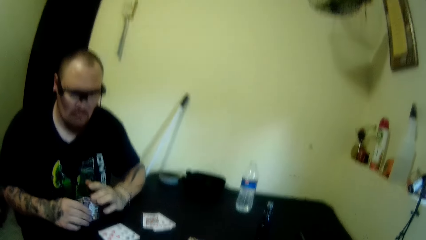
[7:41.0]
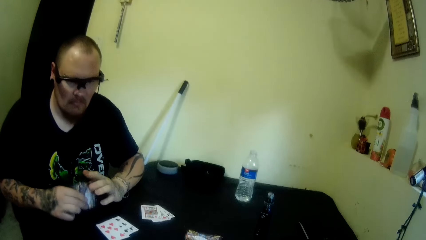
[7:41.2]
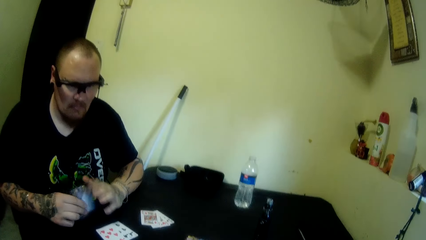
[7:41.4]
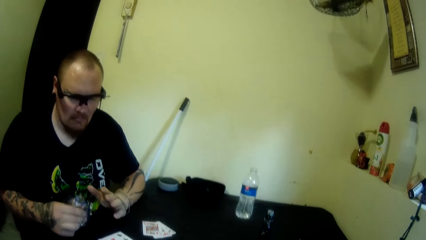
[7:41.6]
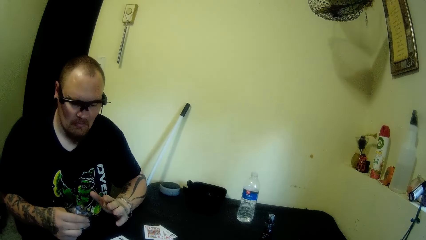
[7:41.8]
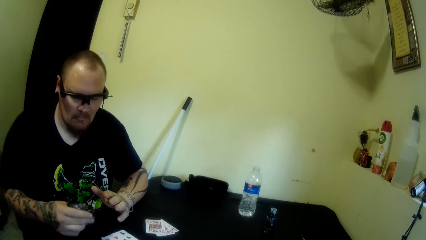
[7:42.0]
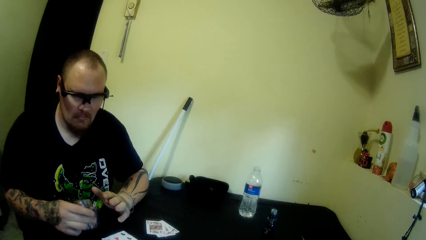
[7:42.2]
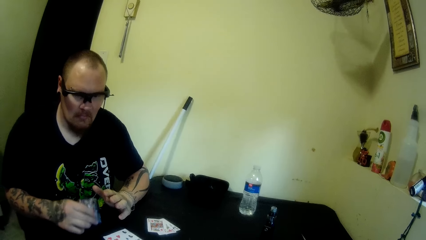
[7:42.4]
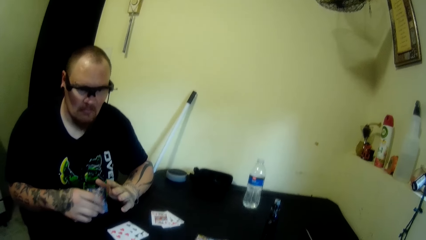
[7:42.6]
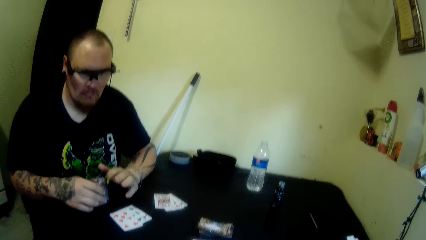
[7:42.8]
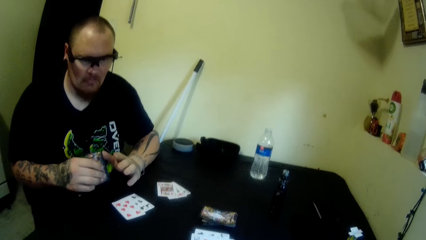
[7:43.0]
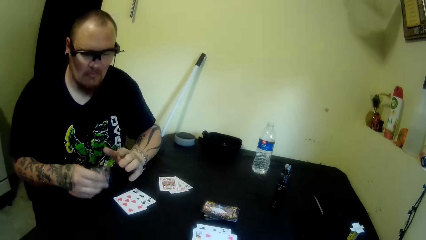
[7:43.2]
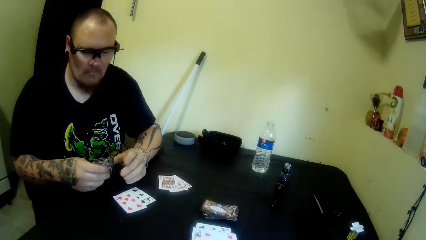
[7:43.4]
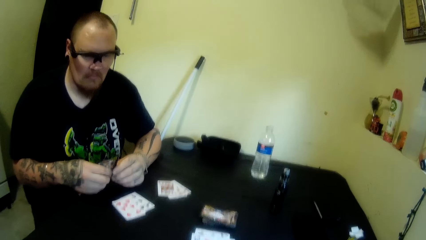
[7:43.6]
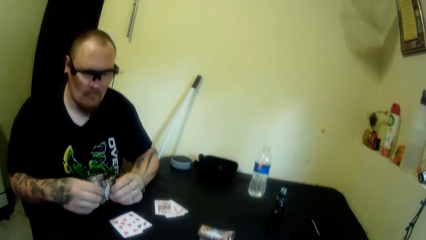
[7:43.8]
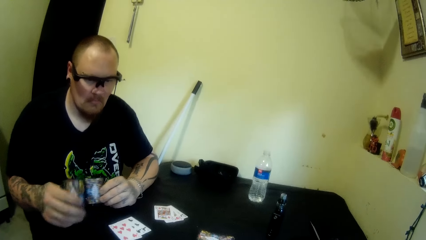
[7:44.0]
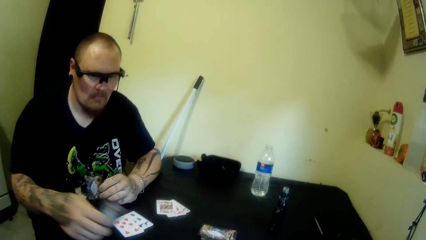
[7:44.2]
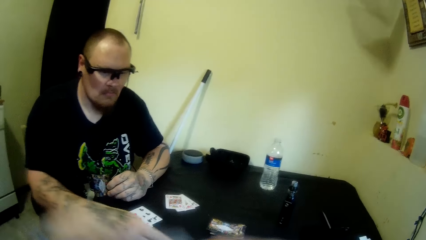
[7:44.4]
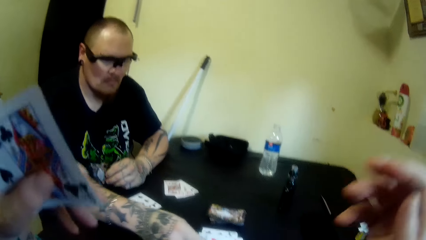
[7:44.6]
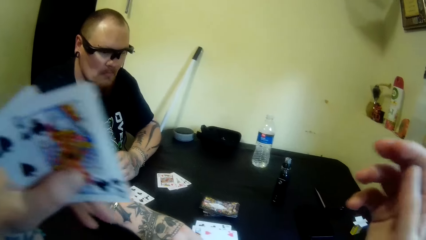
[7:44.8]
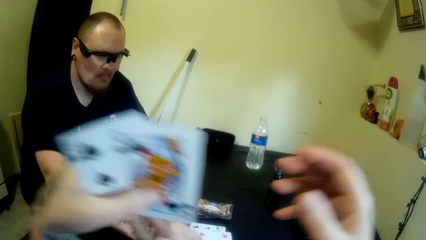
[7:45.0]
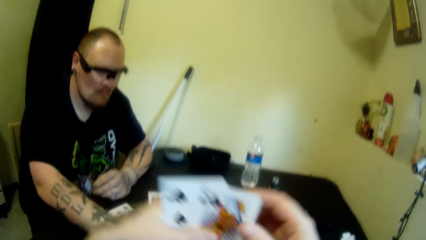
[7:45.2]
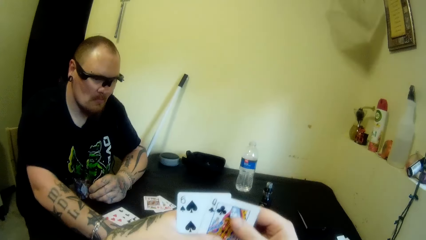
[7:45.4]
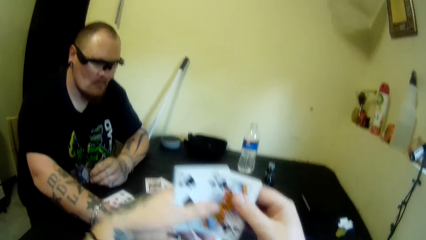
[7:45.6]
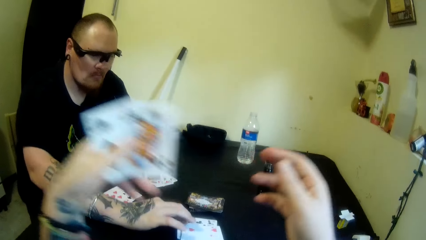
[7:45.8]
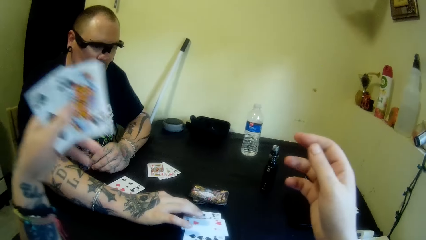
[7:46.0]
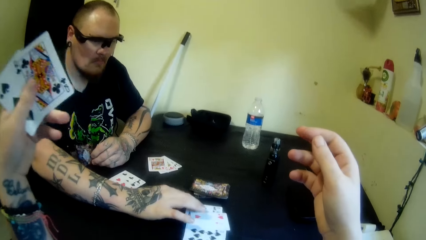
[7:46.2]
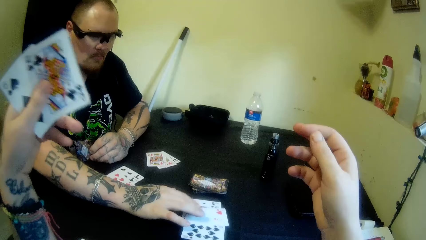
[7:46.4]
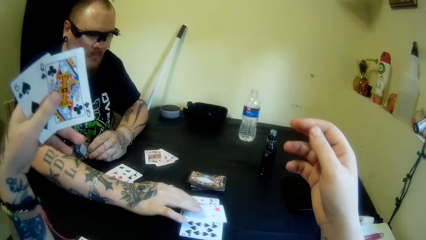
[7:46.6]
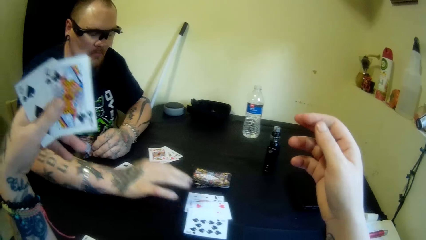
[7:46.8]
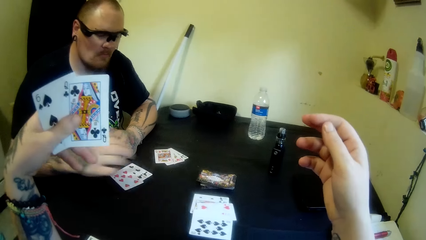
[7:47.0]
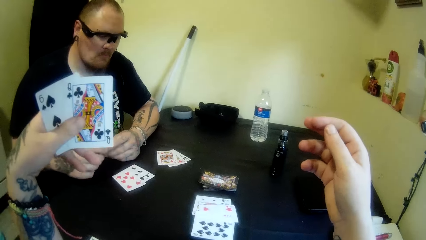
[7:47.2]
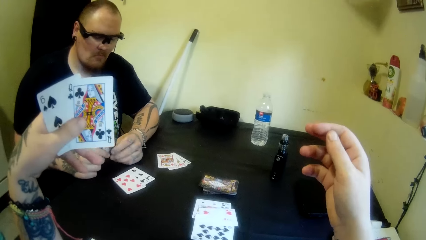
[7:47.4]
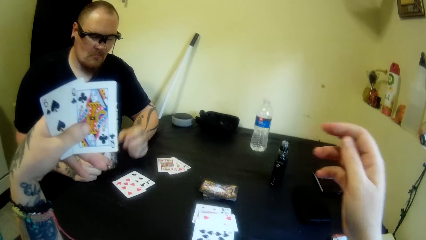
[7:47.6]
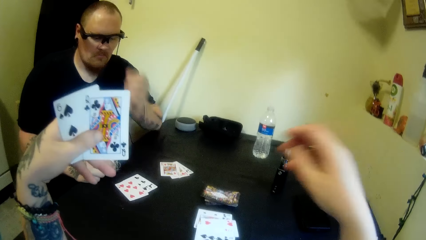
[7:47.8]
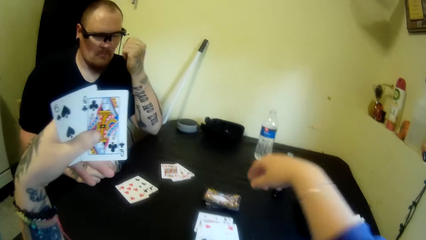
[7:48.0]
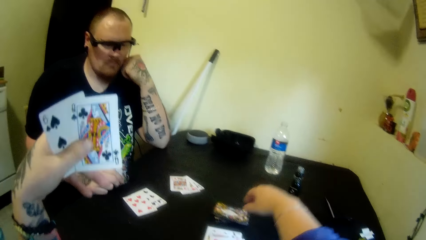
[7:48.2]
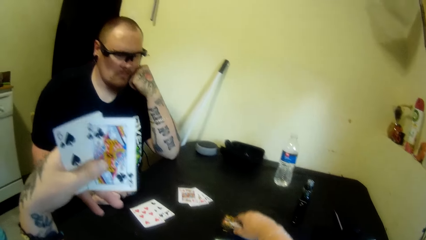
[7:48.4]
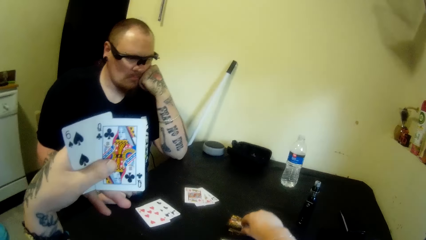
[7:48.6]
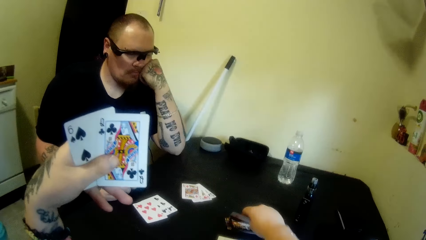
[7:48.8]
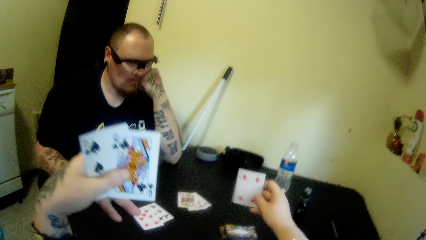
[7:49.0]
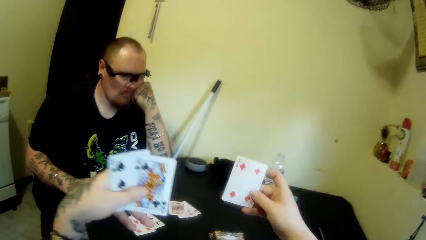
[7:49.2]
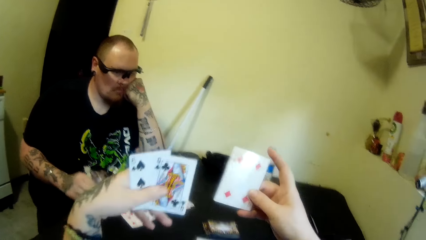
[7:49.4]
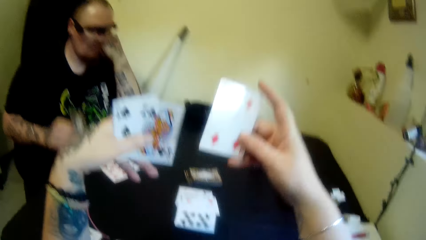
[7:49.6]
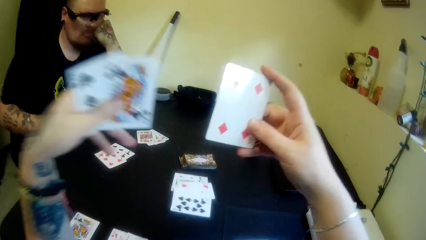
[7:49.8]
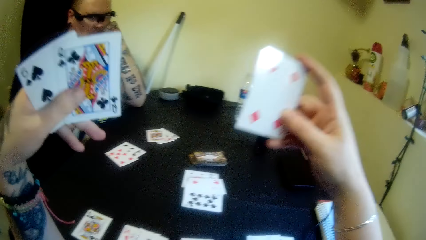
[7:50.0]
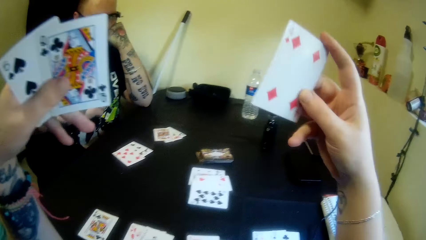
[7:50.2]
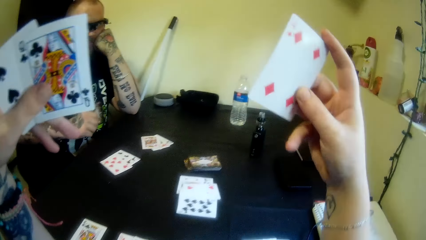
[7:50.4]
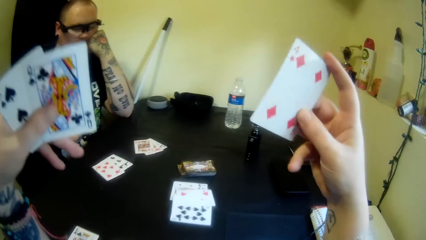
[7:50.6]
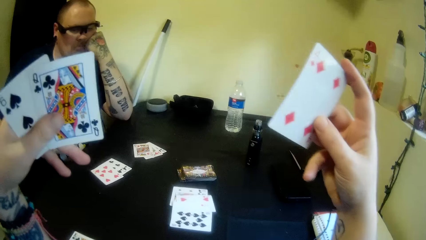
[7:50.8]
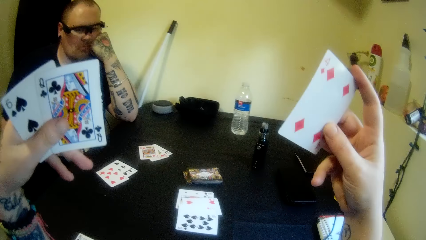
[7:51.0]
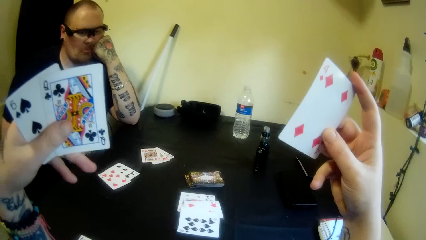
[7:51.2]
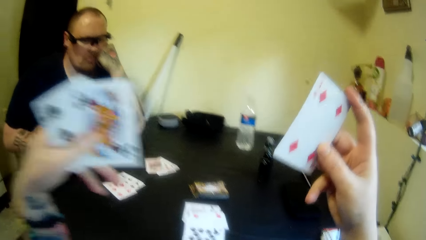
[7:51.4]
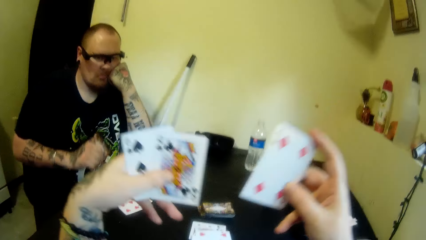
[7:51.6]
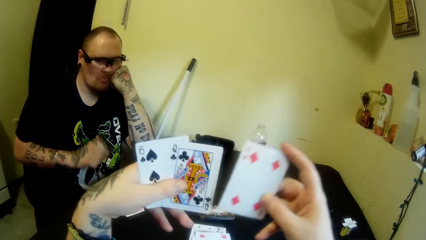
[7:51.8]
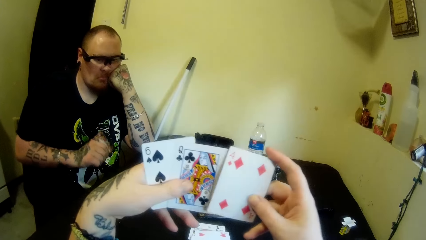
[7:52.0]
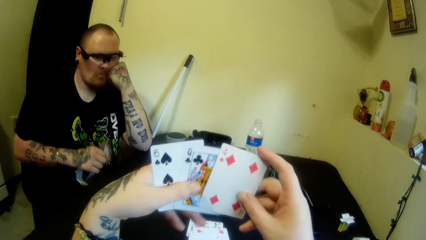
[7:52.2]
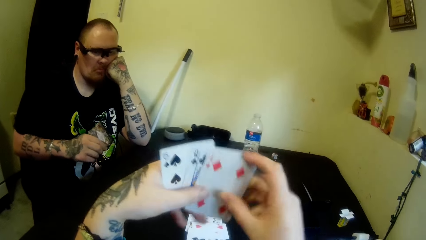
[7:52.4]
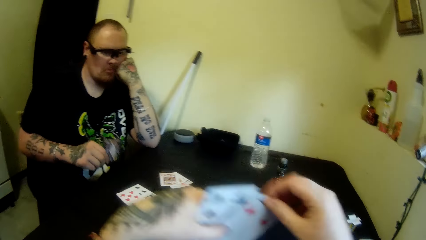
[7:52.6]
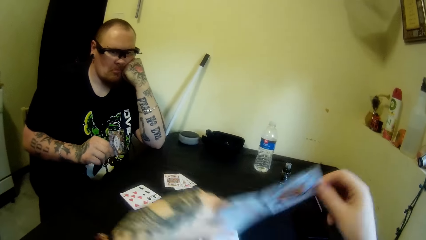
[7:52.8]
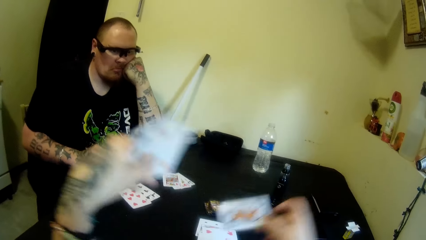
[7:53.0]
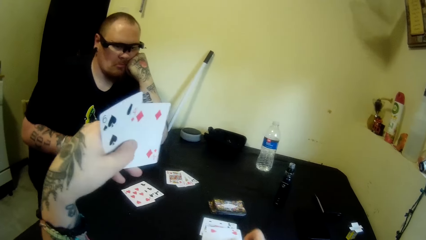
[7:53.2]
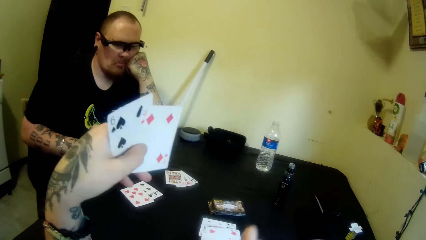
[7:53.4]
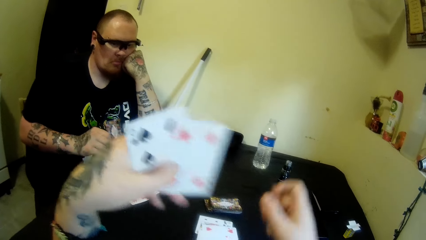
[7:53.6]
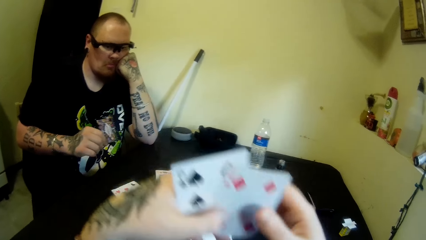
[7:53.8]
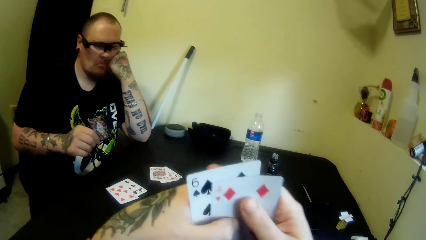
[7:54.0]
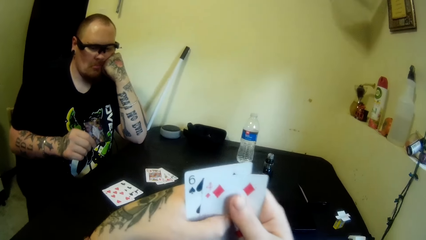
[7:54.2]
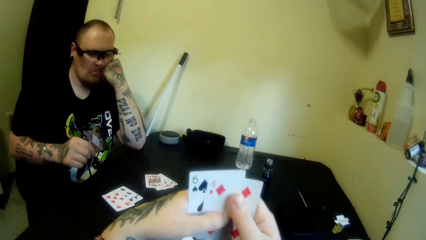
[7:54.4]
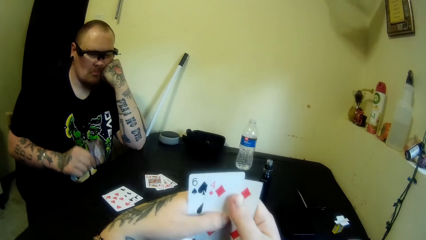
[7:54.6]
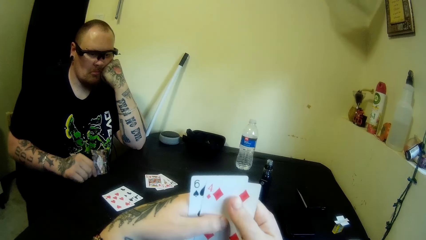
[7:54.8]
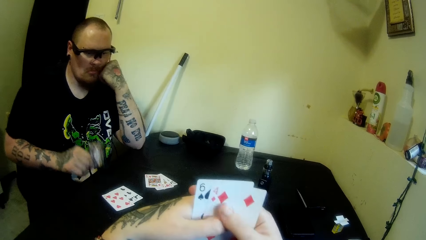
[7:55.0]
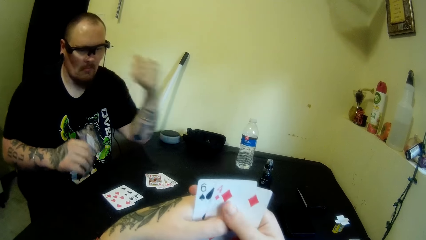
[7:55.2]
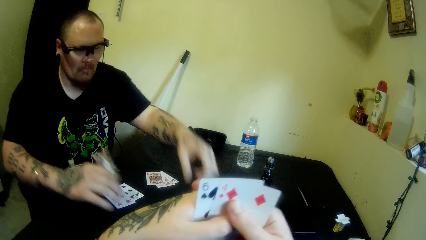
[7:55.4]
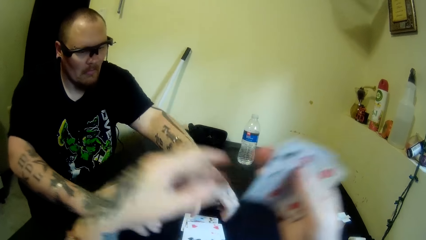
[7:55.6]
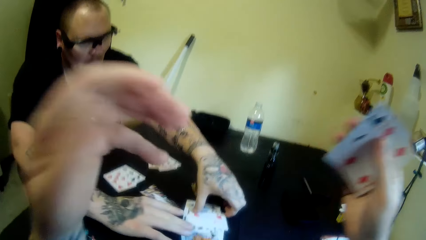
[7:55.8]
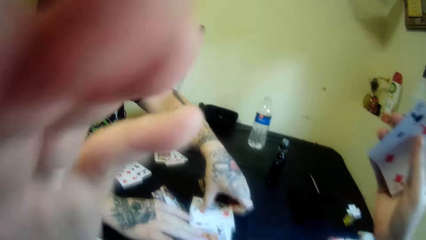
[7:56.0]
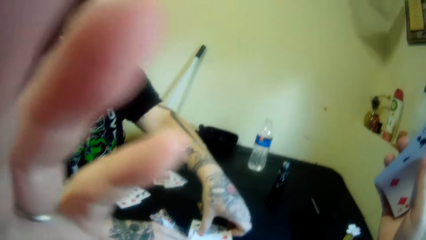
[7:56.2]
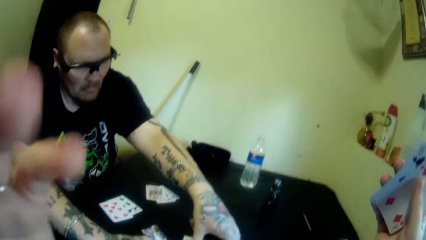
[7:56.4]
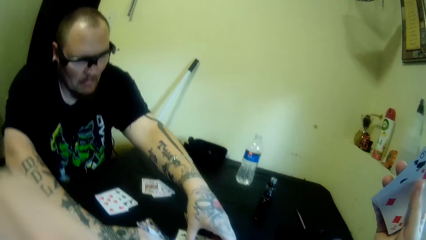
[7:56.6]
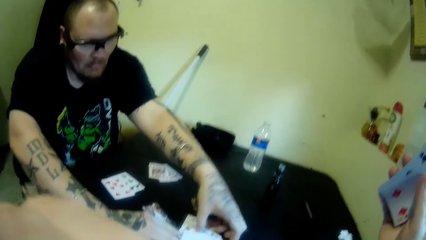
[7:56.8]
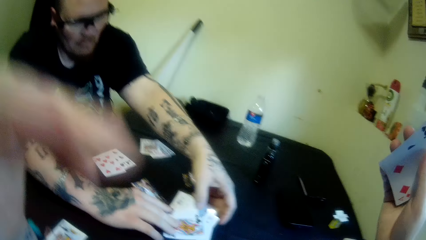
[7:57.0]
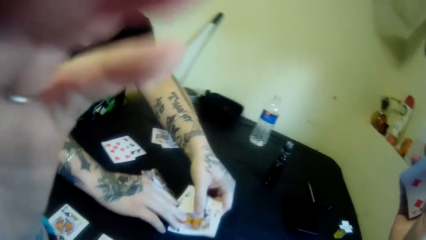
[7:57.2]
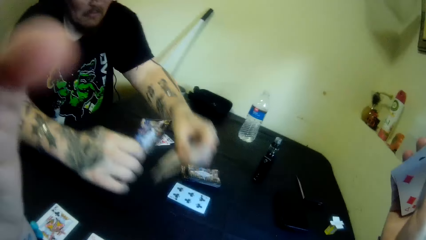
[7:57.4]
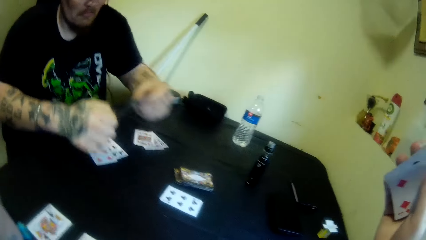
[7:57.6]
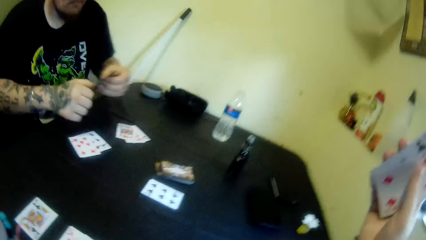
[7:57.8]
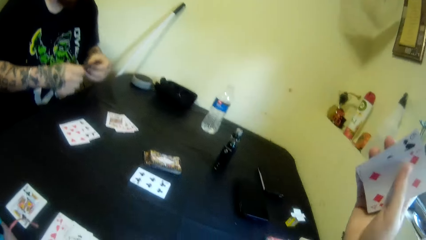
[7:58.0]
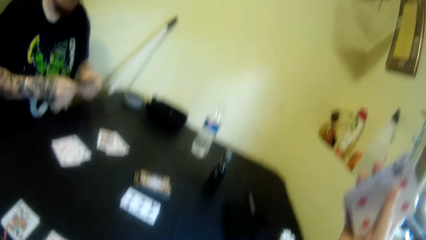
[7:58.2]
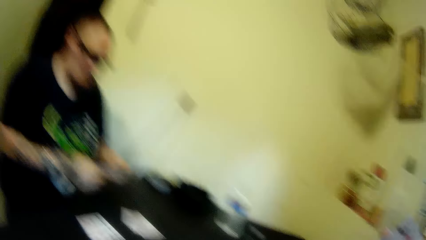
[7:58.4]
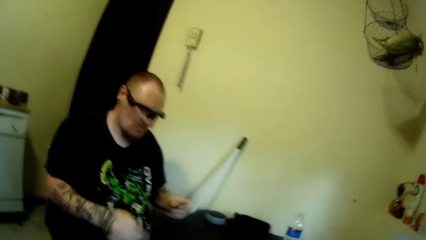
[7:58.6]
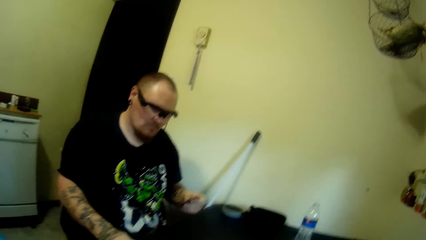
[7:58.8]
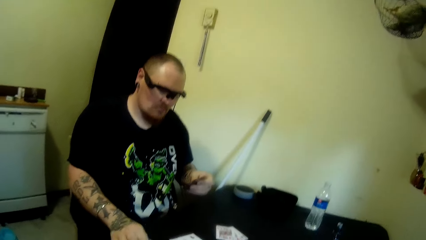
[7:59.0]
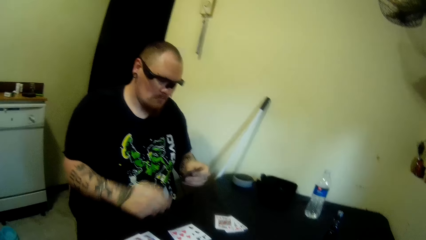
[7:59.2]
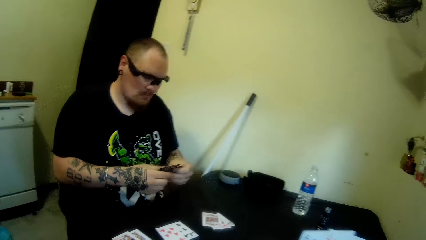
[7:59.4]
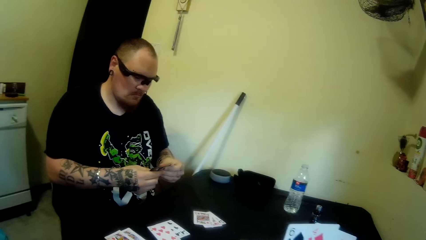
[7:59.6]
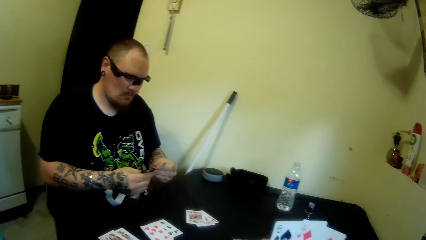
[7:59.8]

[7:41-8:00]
The man drums the table with his right hand. He drops a card on the table with his right hand. The camera wearer lifts their hands. They hold a card in one of their hands. They lift their hand from the card. The man holds cards on the table. He moves his hand from the cards. The camera wearer picks a card from the table with their right hand. They stare at the cards. They drop a card on the table with their right hand. They stare at the cards in their hands. The man hits the table with his cards. He picks cards from the table with both hands. The camera wearer touches their face with their left hand, lifts their hand to the camera, and adjusts the camera on their head. The man drops a card on the table with his right hand and shuffles cards in his hands.
